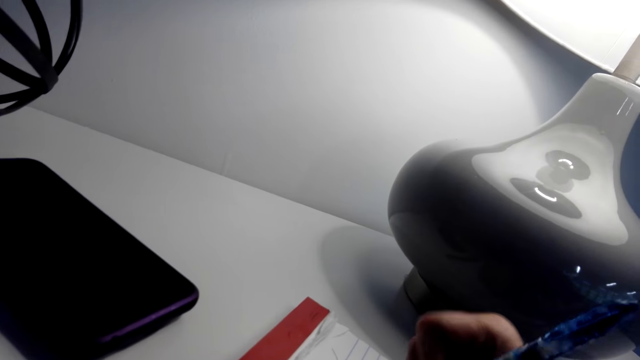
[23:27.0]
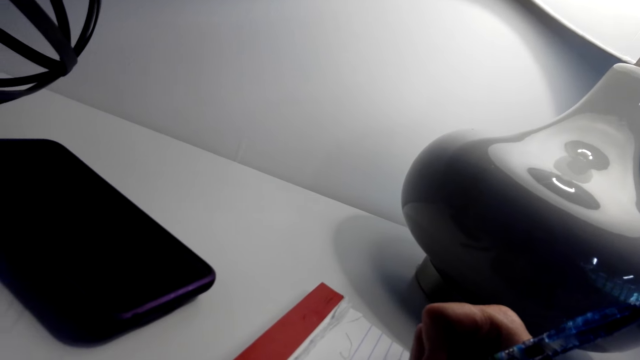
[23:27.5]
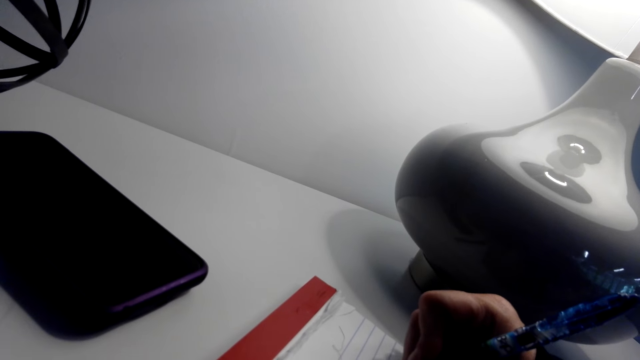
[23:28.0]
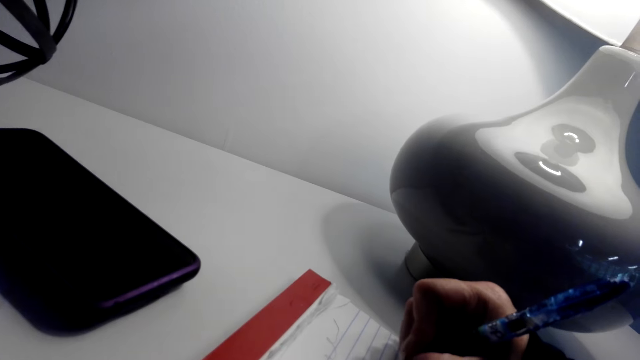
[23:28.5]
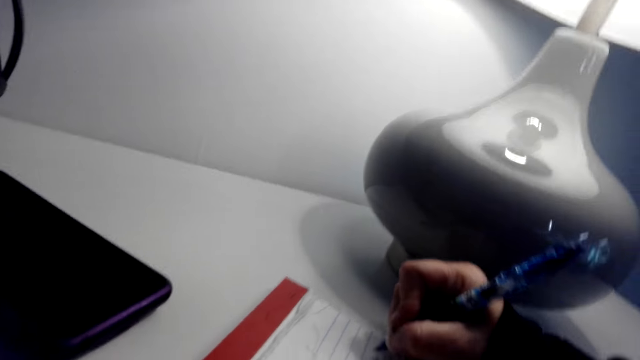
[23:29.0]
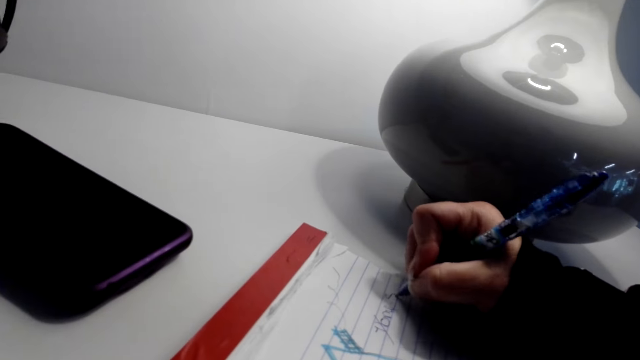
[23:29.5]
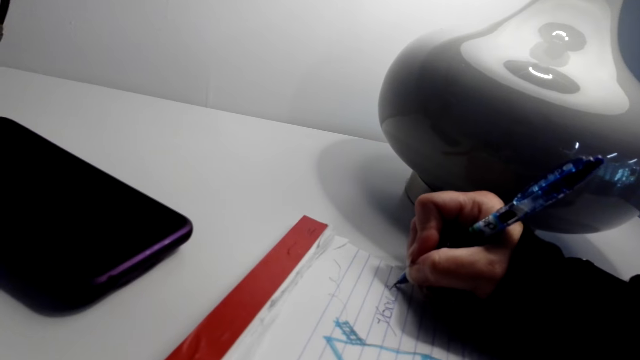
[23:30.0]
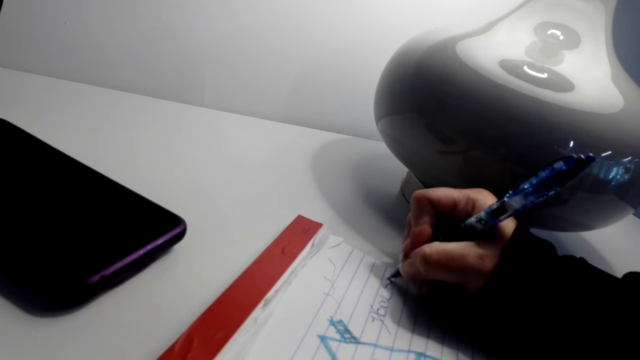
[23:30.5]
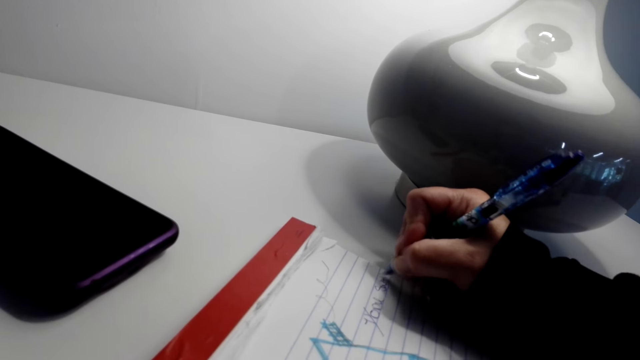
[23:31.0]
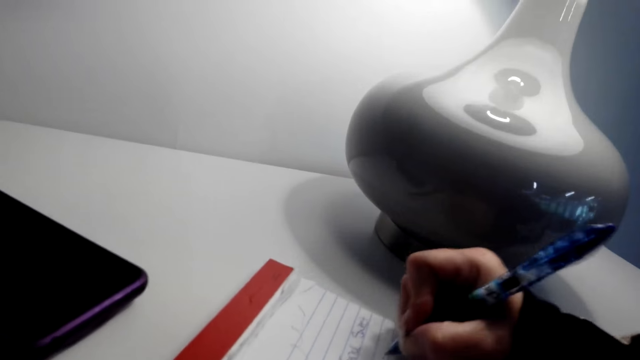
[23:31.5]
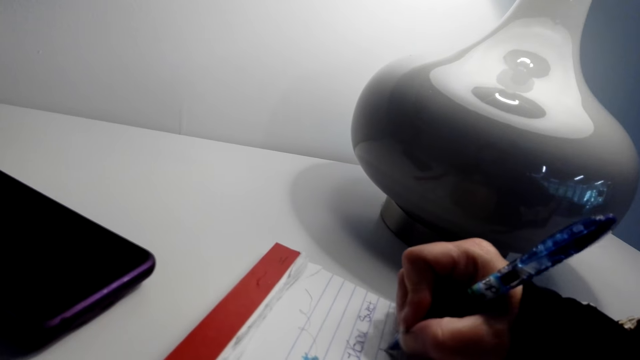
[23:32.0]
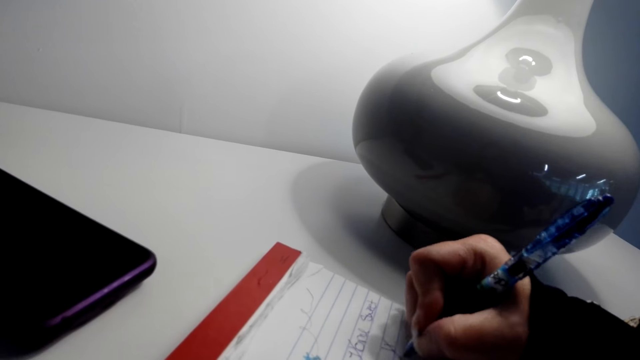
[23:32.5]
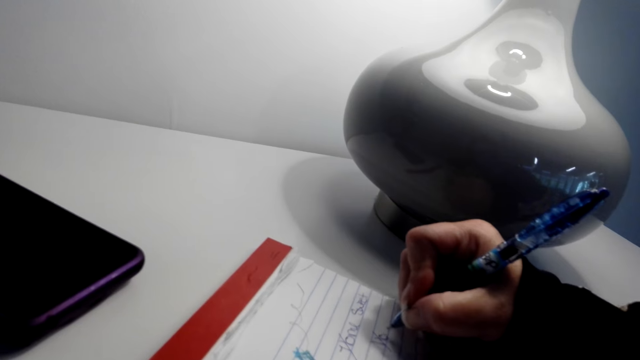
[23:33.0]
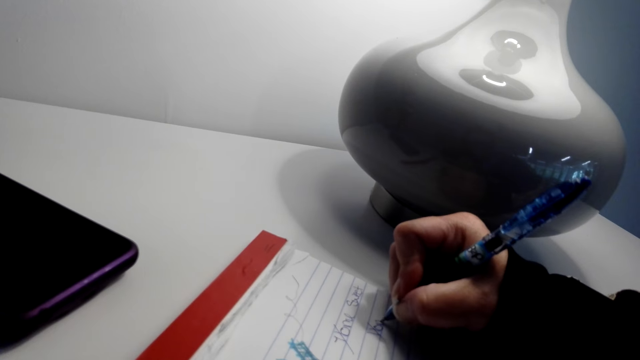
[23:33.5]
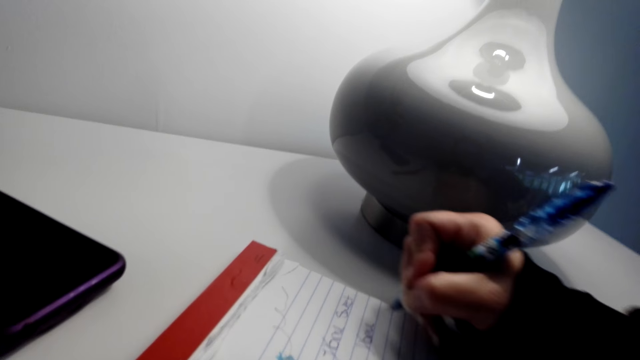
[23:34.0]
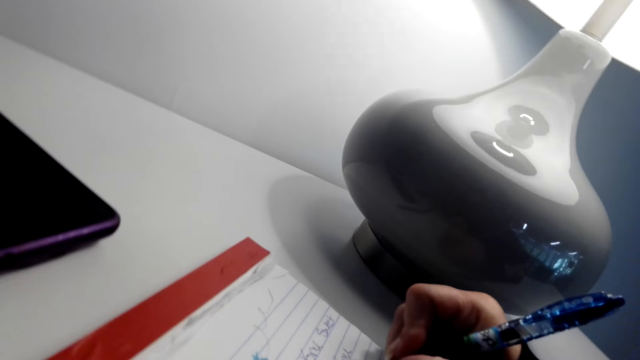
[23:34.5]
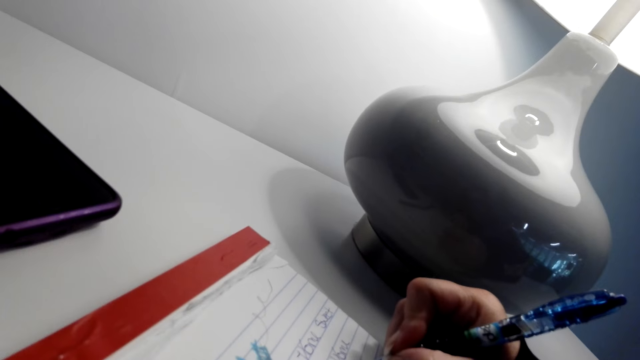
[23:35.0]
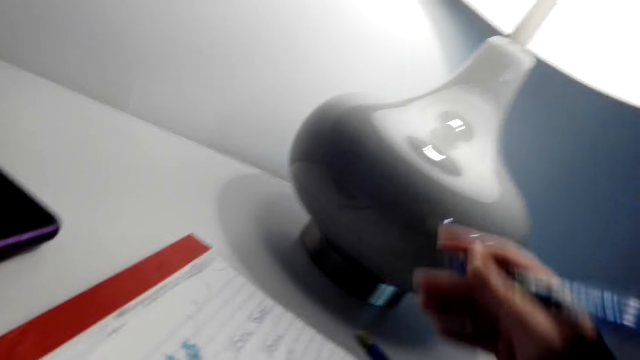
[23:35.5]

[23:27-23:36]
The camera wearer writes in the book.

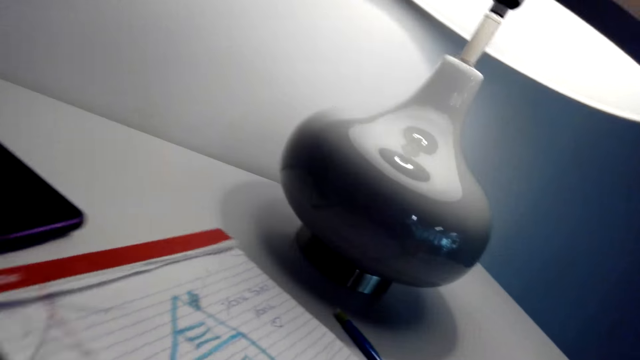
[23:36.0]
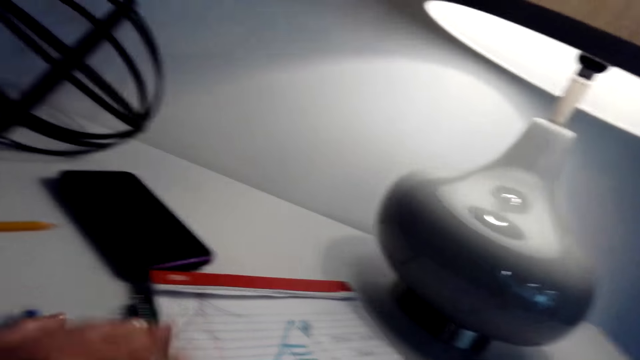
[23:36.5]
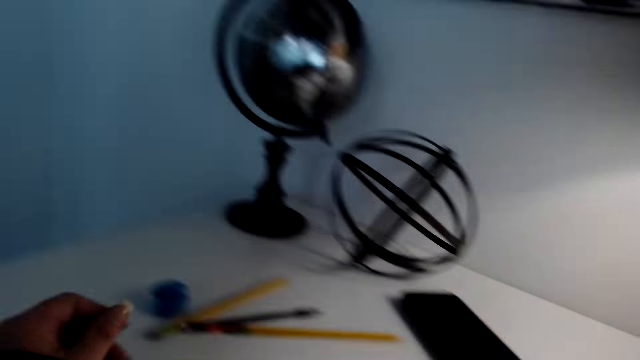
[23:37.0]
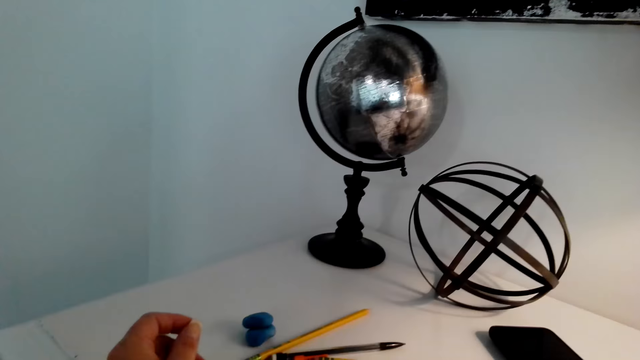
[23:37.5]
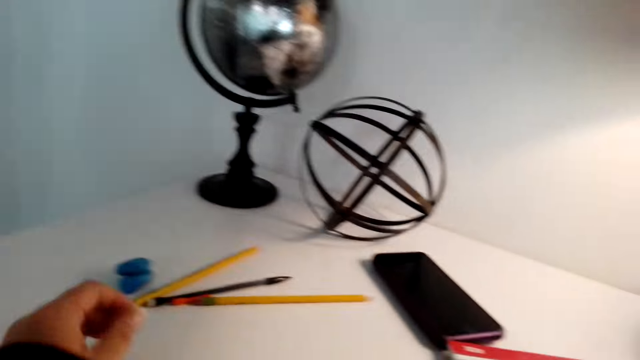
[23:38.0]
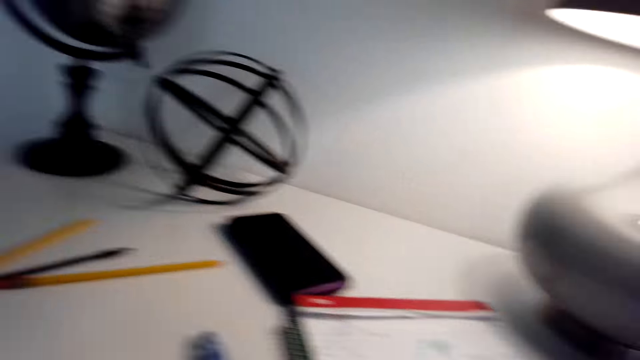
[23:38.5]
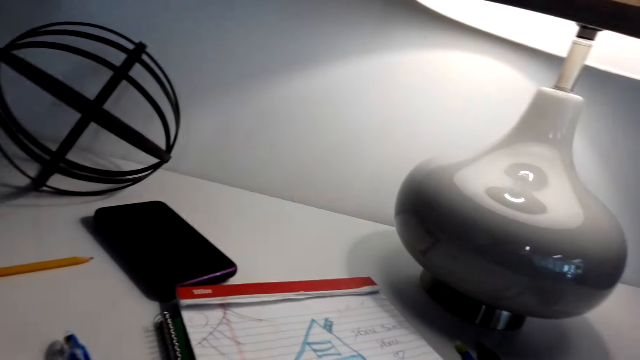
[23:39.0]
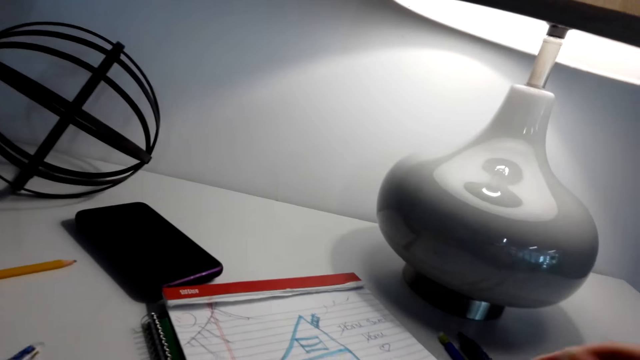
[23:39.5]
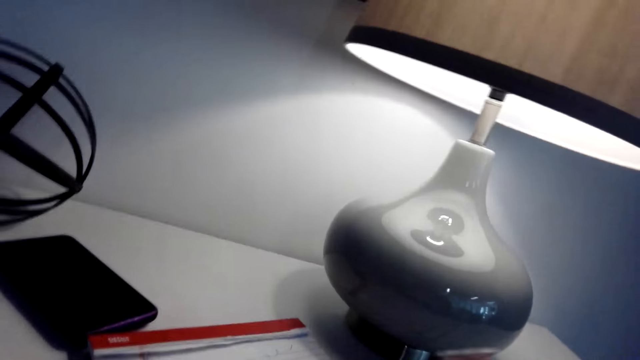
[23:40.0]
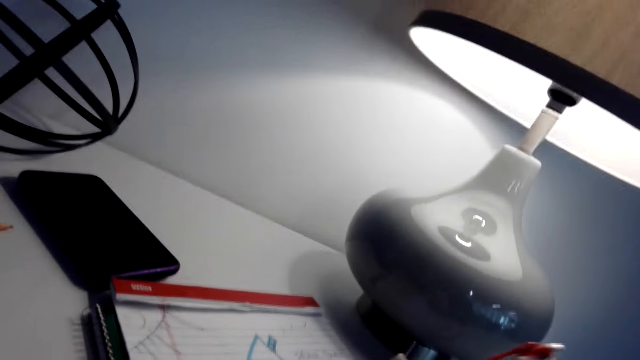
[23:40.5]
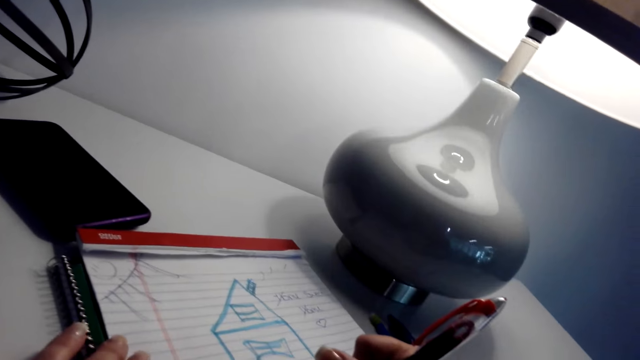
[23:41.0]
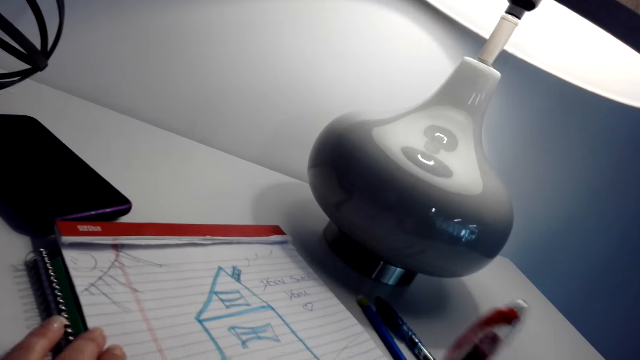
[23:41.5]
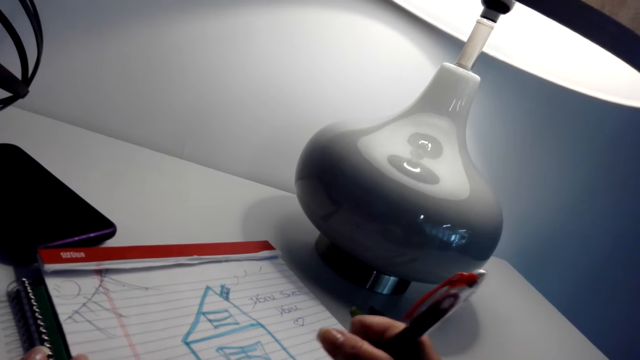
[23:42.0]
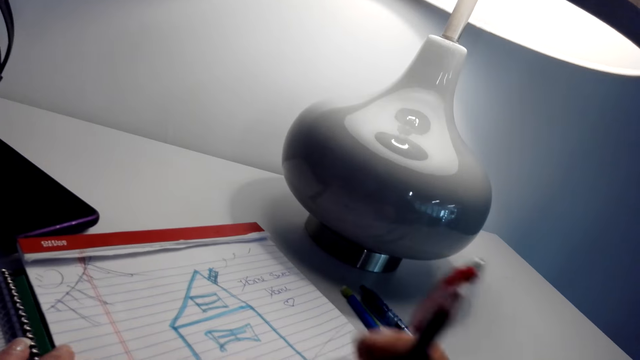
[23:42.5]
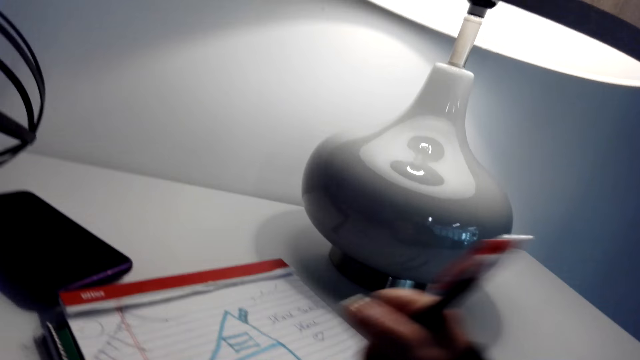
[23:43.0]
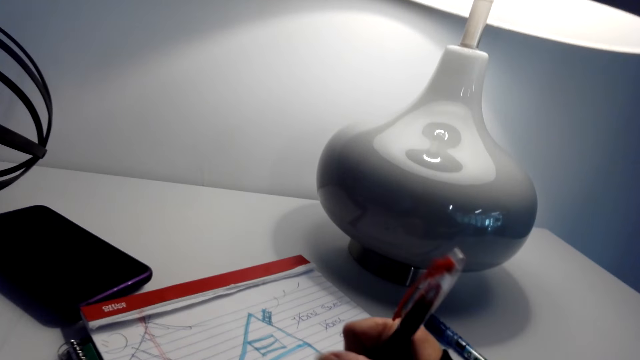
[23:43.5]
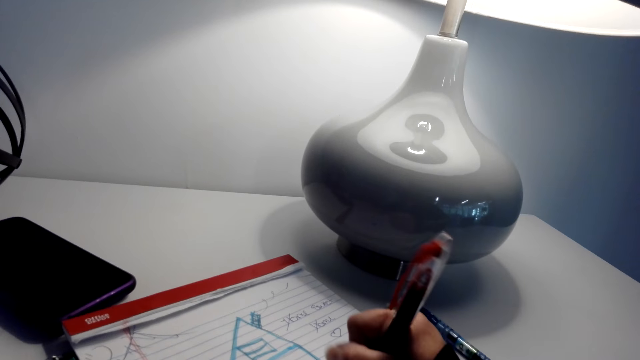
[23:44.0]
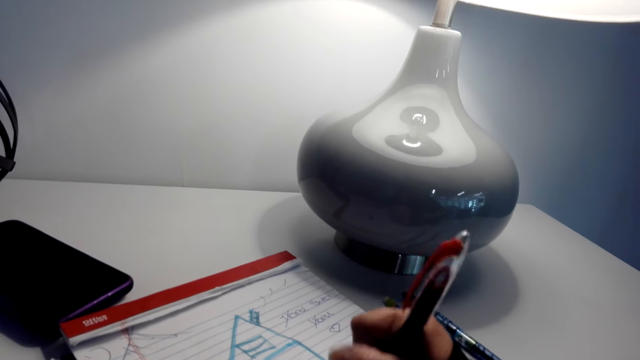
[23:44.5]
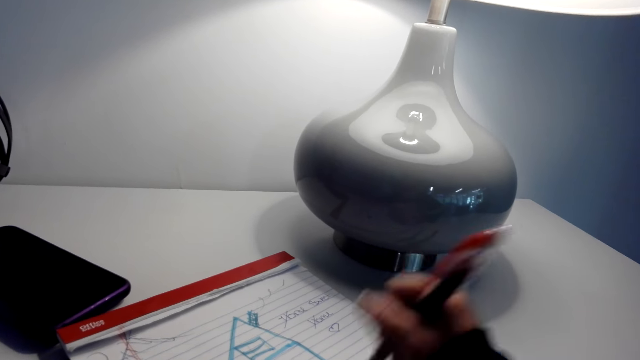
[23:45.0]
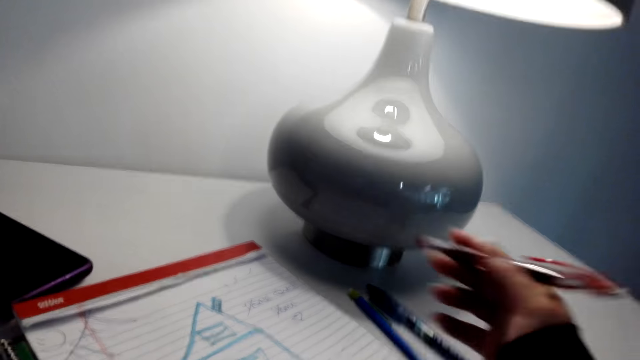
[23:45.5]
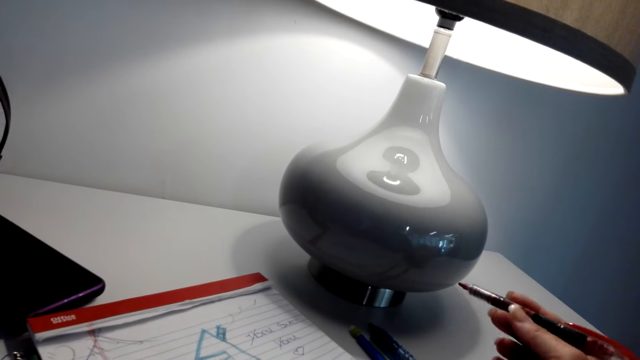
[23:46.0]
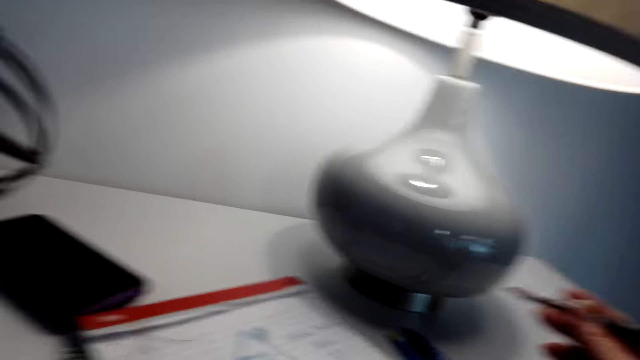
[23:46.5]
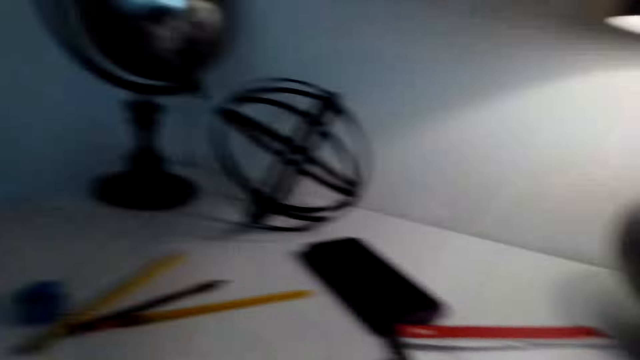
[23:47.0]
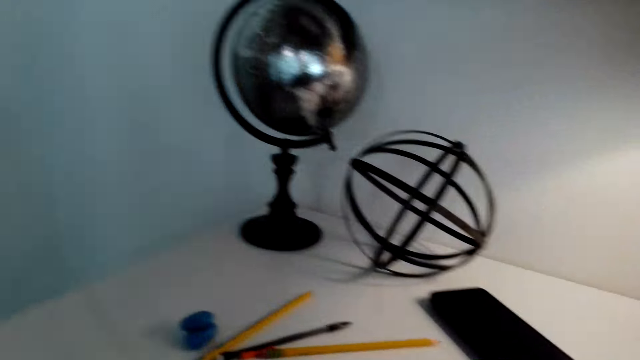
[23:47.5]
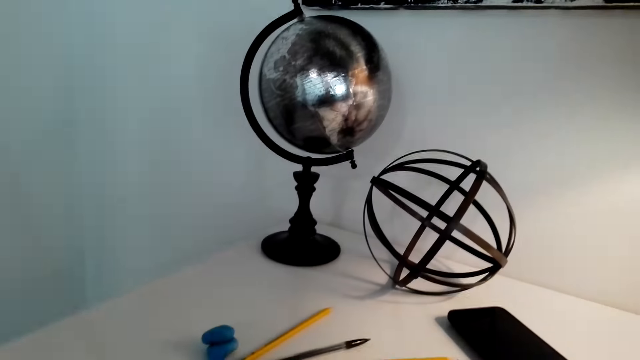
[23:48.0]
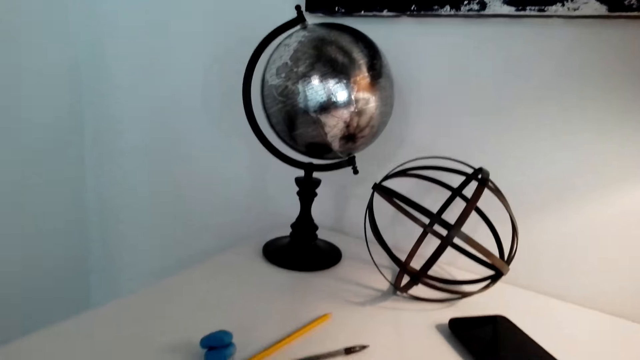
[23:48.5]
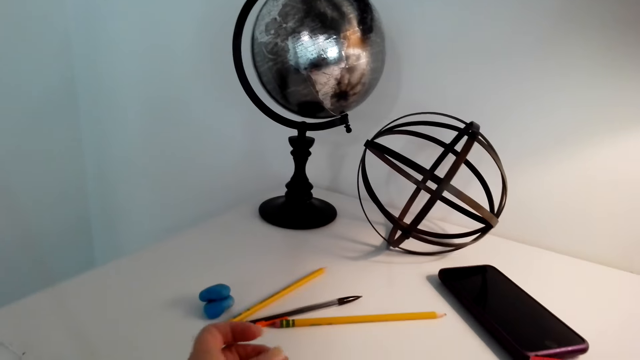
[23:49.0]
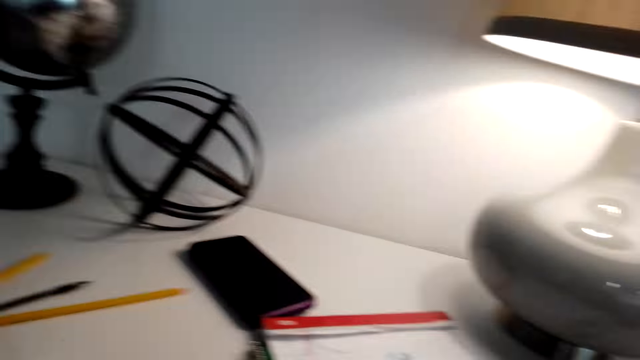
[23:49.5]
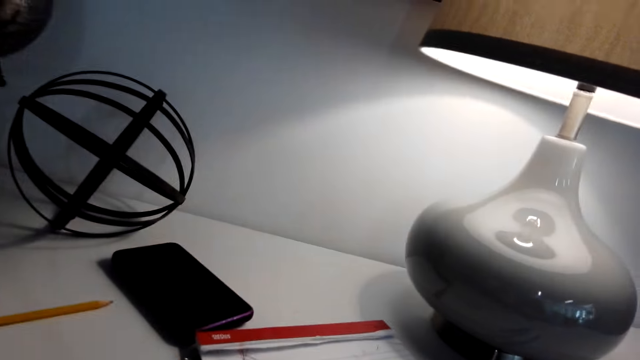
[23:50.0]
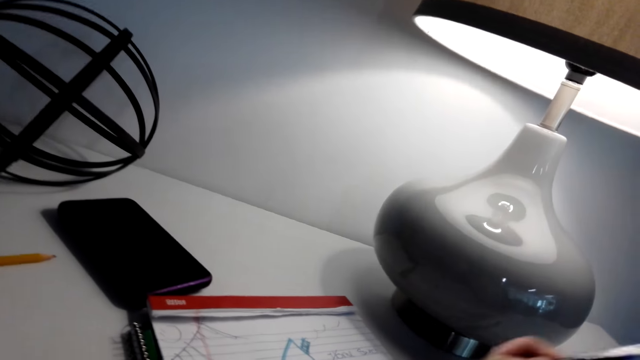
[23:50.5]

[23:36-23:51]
The camera wearer stares around the house. They sing. They draw on the book. They talk.
